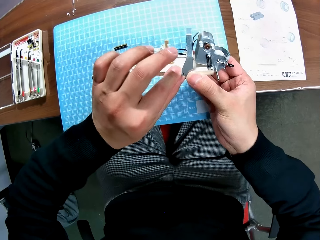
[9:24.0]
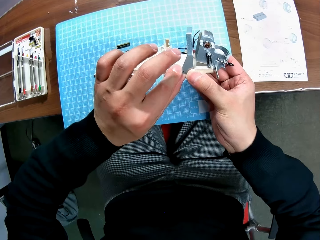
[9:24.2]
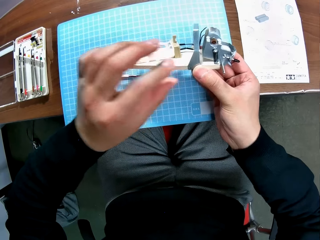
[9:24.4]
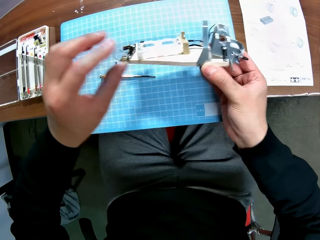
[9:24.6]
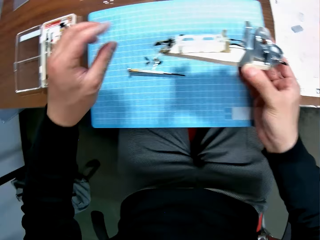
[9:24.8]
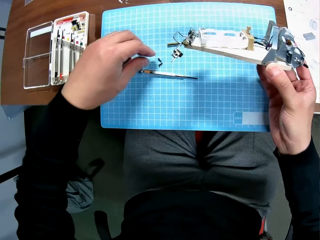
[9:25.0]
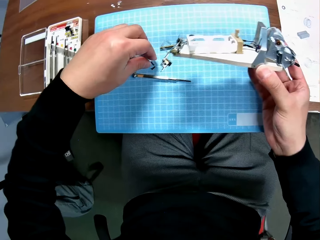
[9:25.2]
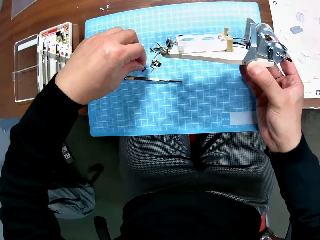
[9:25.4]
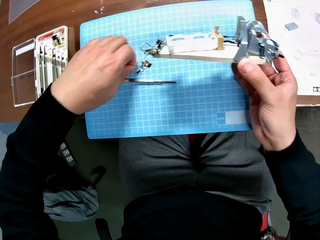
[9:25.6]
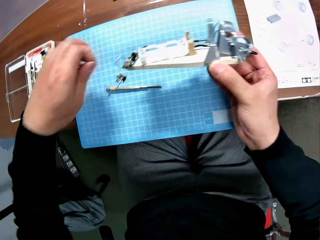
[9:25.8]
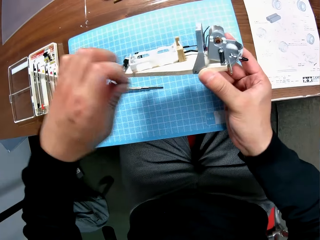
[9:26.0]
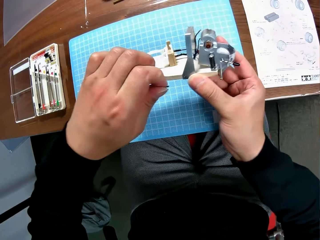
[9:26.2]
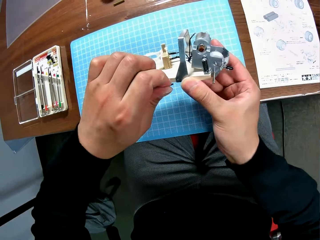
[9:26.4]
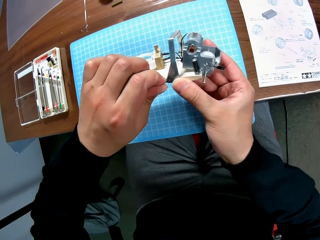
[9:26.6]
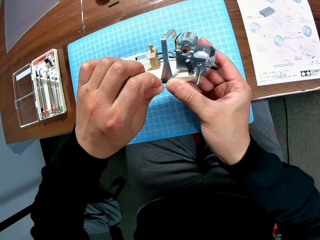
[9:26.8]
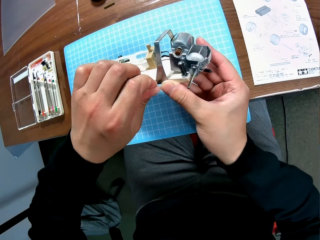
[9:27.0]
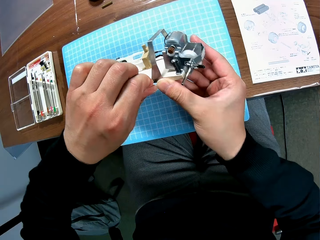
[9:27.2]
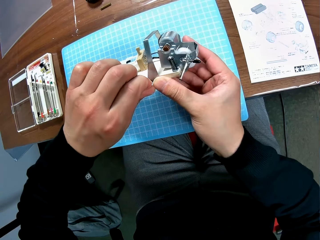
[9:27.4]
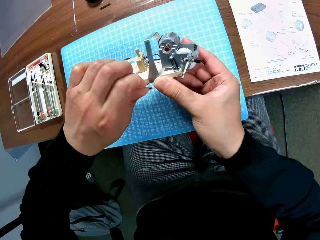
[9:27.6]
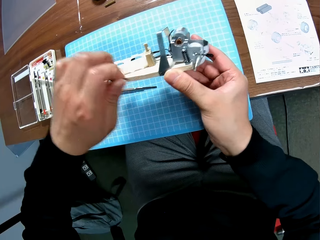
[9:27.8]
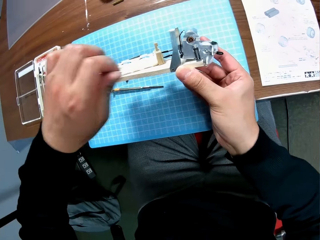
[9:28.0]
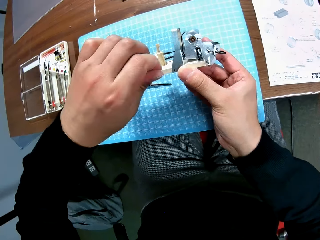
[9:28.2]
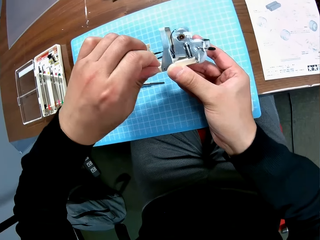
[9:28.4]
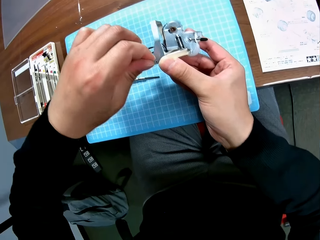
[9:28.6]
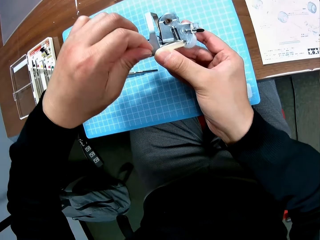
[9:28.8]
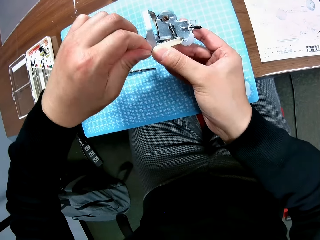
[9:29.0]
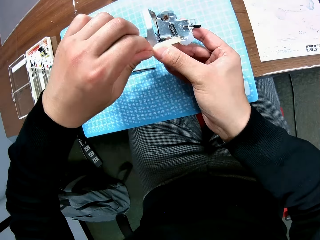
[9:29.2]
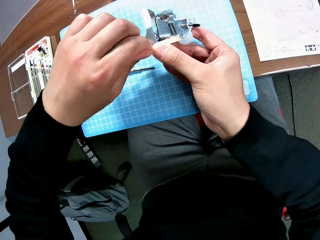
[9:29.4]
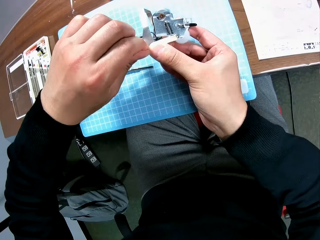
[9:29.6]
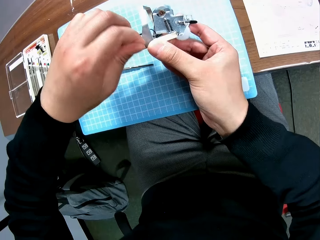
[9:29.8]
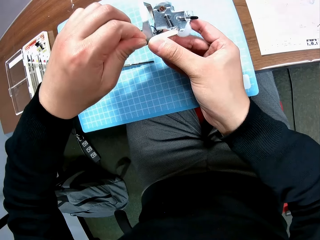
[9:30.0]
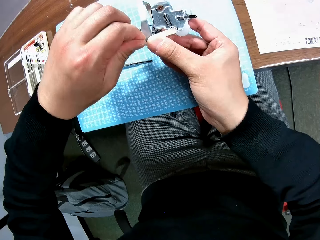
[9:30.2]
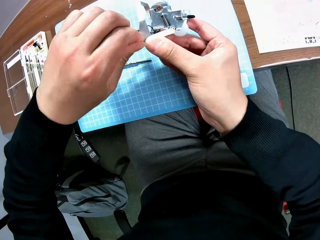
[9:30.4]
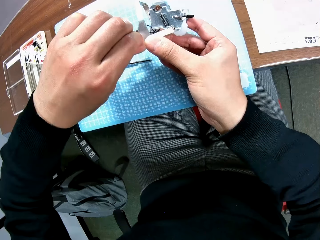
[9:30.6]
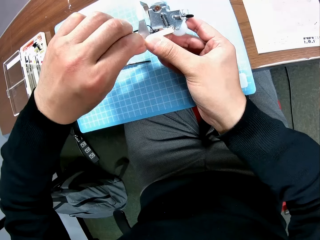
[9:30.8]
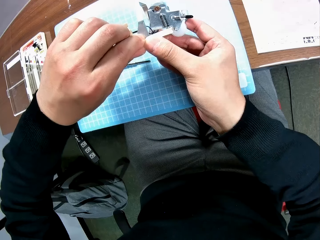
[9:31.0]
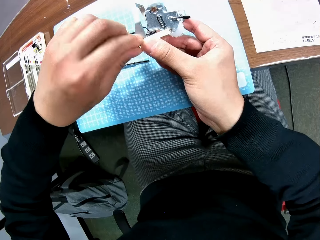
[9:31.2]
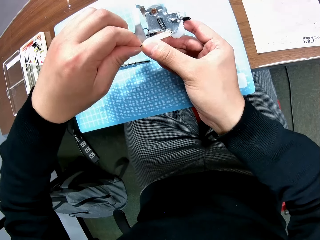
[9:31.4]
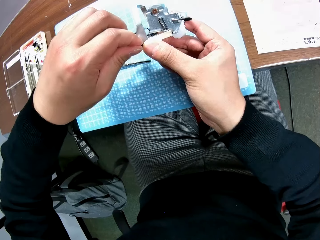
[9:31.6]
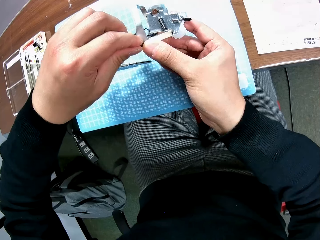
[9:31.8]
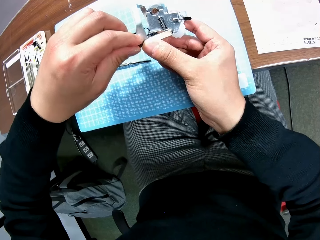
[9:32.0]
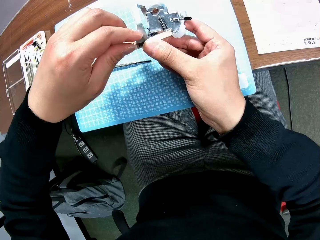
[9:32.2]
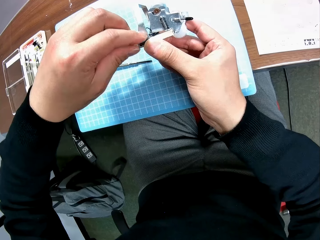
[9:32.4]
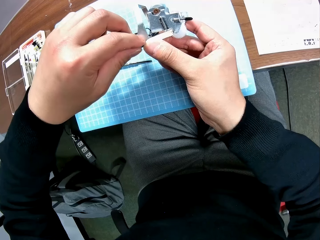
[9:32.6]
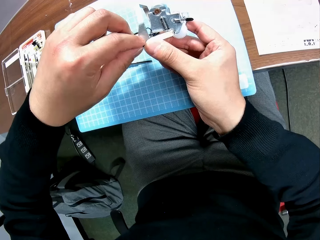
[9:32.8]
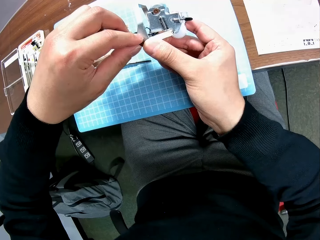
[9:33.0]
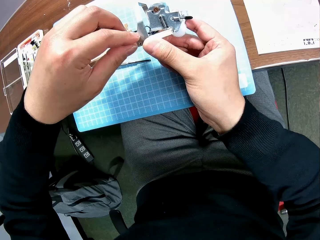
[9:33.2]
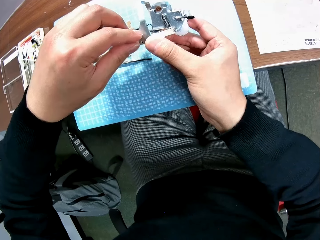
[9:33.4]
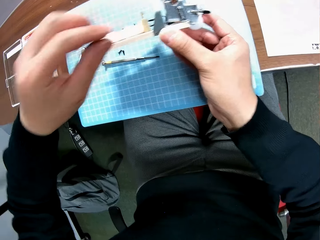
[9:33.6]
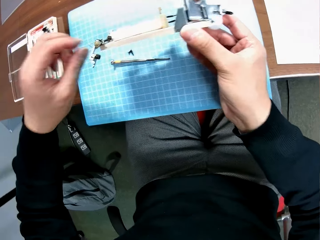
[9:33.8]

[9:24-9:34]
The camera wearer picks up a small component part from the table with his left hand. He attaches the small component to the engine on his right hand.

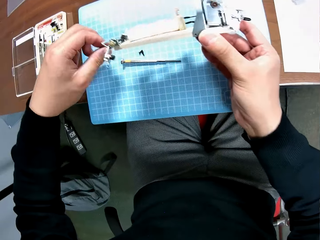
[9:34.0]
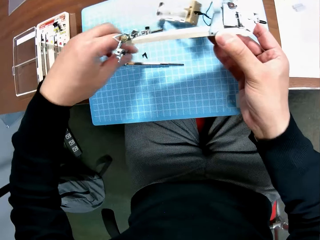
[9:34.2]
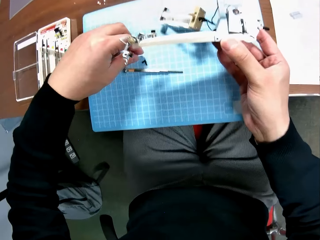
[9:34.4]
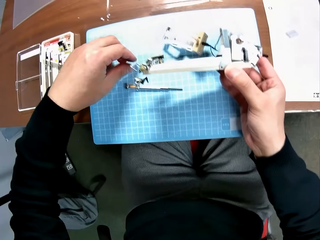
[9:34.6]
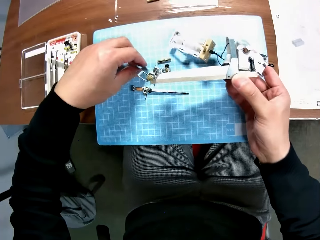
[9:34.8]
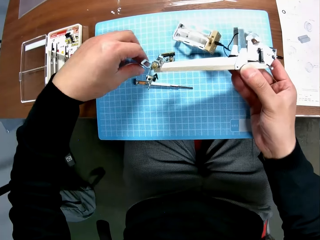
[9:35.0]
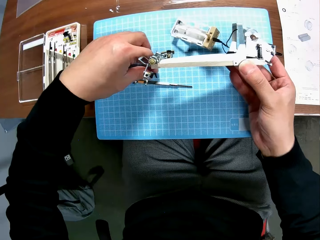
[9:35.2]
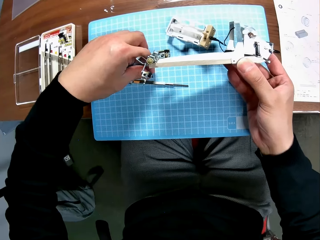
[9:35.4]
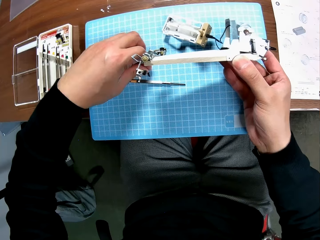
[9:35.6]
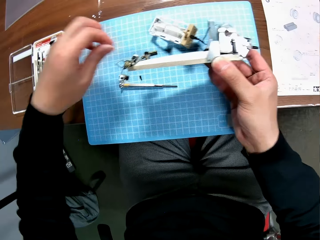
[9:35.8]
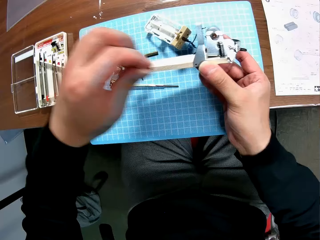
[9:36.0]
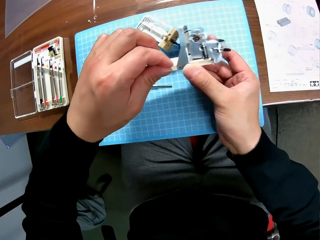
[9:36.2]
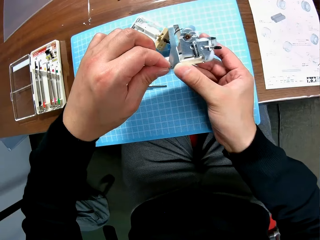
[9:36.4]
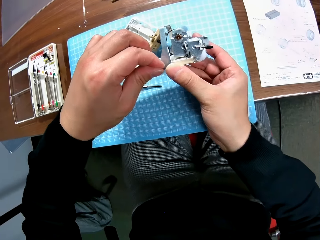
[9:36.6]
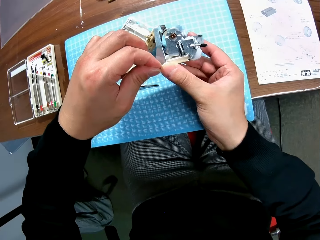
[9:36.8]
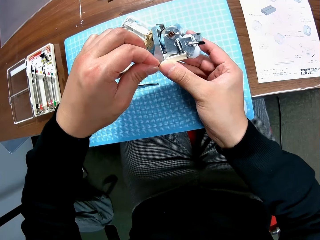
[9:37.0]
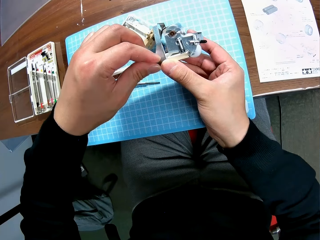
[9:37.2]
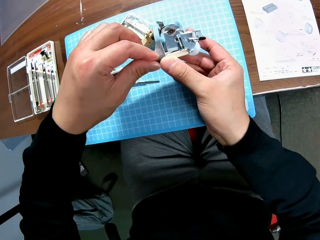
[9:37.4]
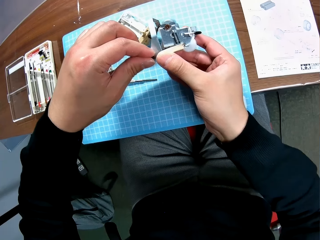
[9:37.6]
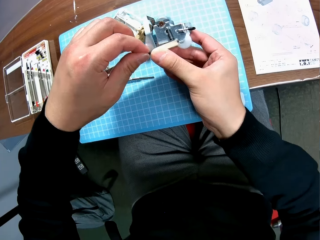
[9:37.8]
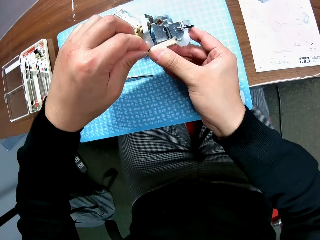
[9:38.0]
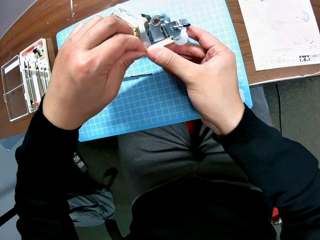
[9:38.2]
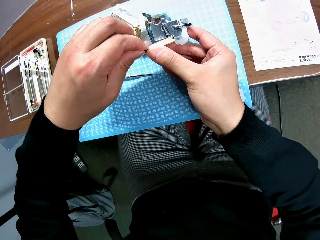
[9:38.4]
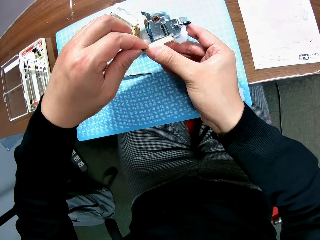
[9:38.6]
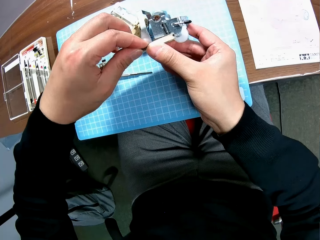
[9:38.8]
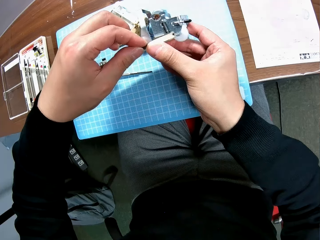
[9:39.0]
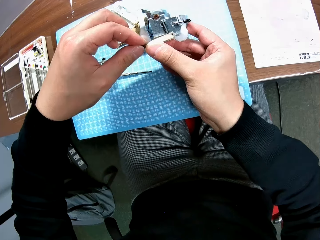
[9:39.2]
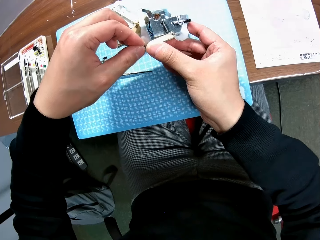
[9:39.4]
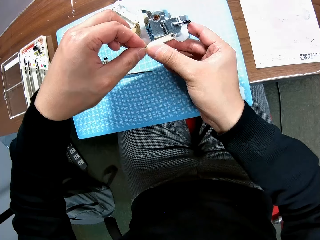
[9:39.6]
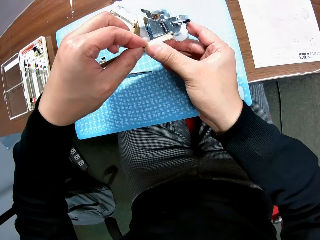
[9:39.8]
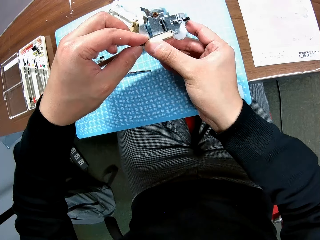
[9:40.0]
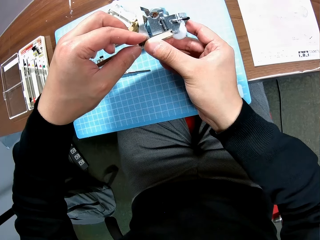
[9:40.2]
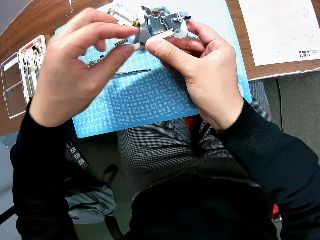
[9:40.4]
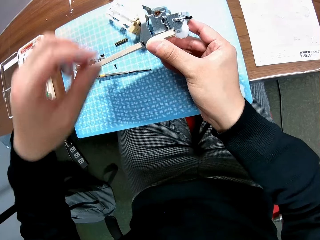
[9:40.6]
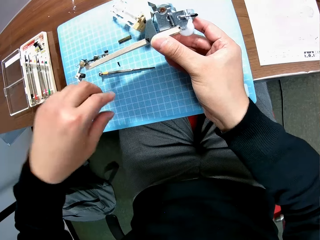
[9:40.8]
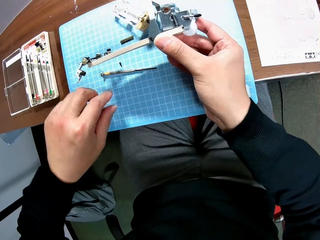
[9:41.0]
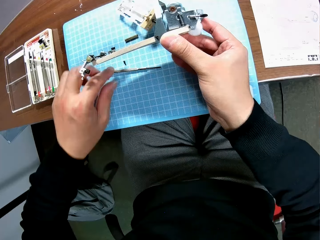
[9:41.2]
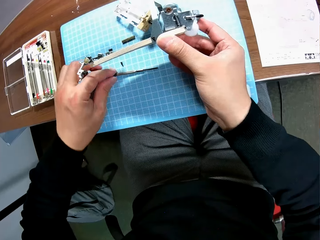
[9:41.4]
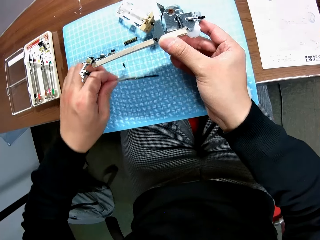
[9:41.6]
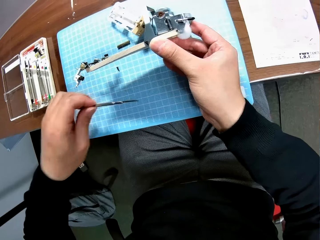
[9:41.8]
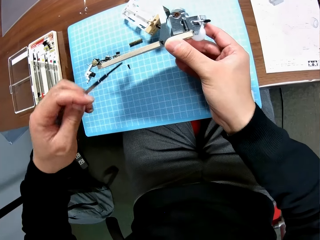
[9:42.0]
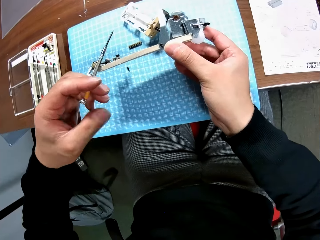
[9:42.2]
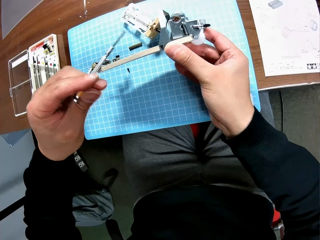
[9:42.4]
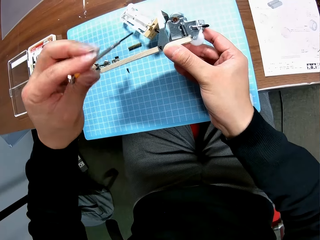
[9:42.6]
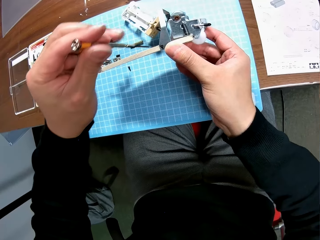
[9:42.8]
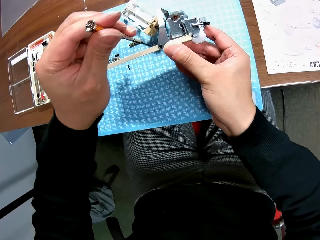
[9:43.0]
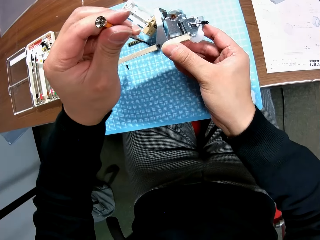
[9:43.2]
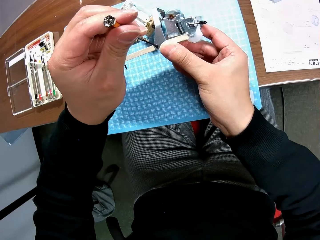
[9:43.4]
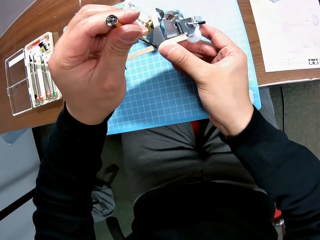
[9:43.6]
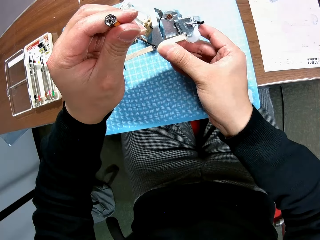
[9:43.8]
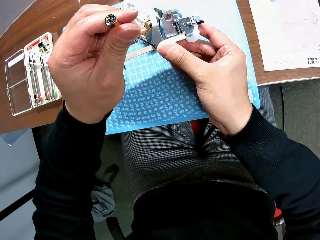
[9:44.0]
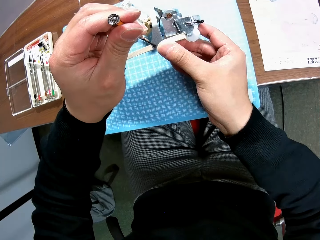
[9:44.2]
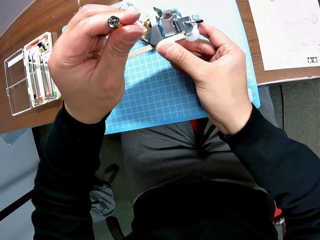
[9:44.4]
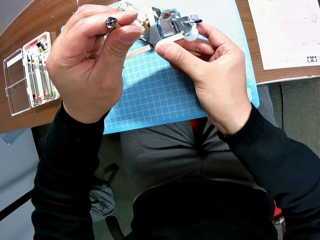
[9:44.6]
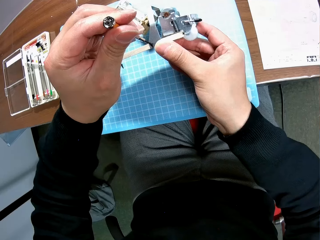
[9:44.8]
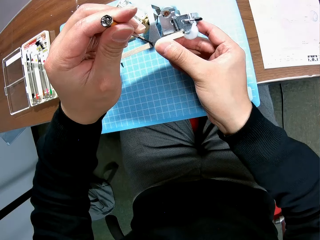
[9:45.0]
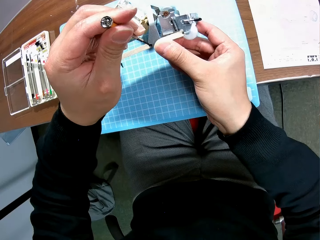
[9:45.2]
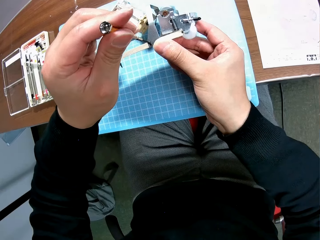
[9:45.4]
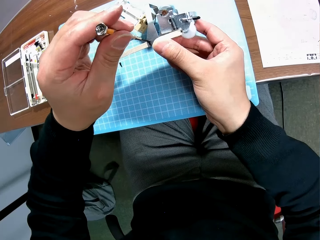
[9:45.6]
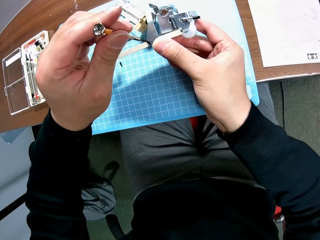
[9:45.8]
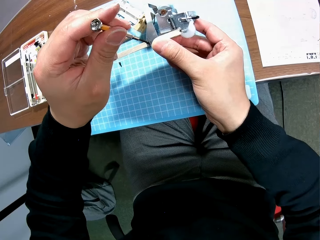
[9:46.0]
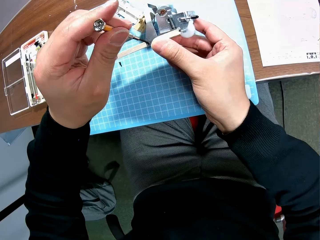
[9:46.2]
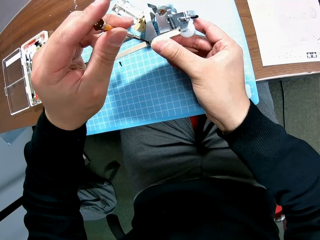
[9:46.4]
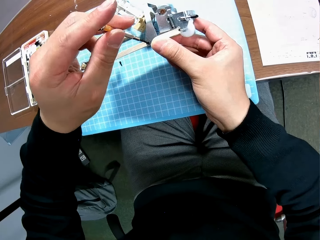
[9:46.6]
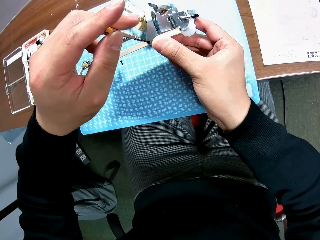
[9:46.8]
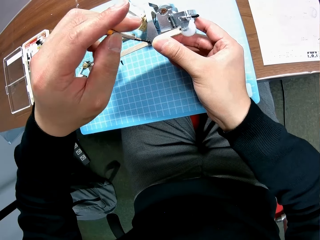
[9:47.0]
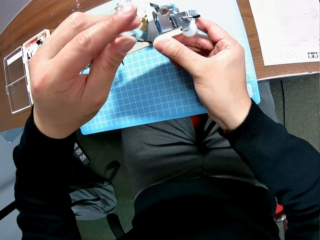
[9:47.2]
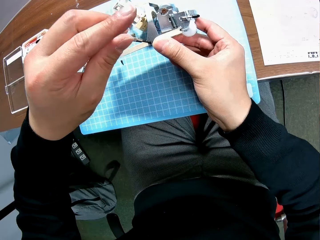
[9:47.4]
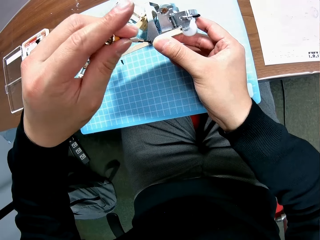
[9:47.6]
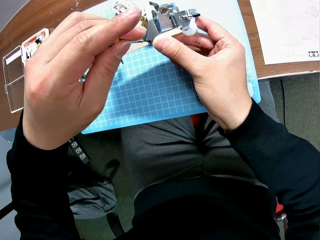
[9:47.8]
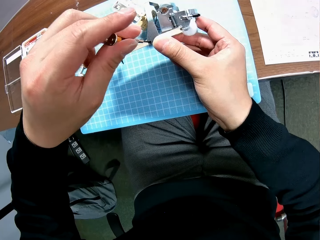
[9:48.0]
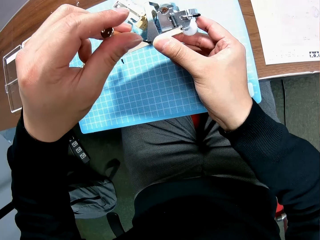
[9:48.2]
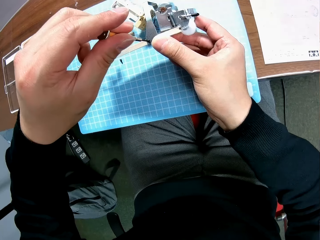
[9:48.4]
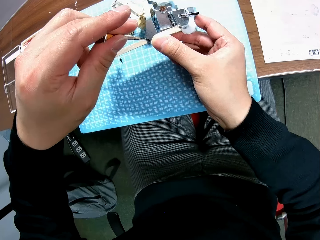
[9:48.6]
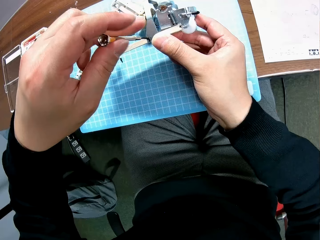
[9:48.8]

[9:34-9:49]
The camera wearer picks up another small component part from the table with his left hand. He attaches the small component to the engine on his right hand. He picks up a screwdriver with his left hand from the table. He screws the toy car engine in his right hand with the screwdriver.
